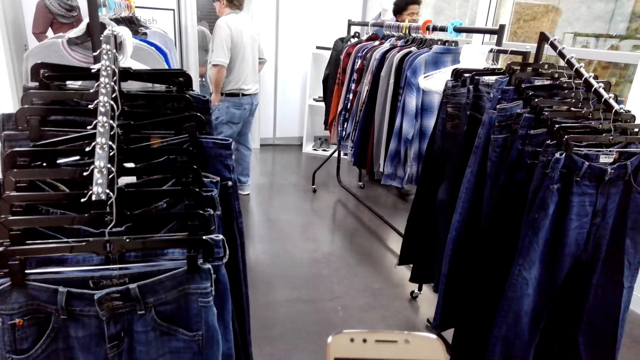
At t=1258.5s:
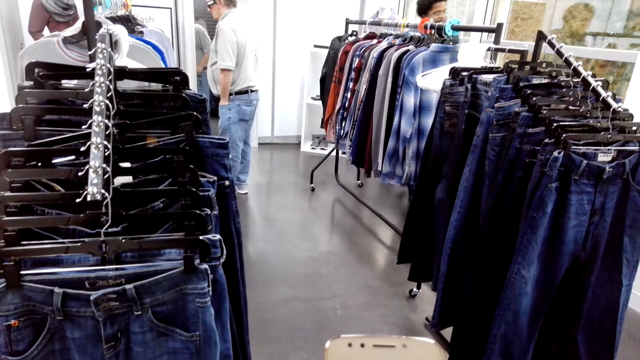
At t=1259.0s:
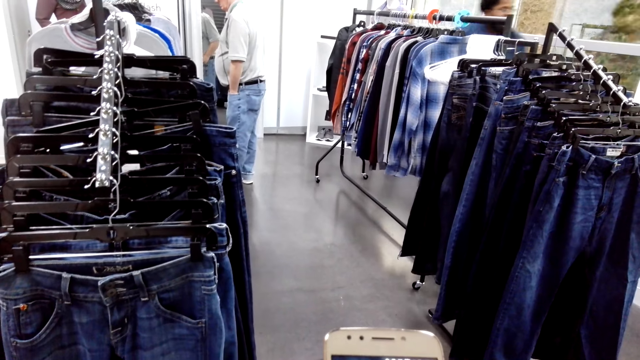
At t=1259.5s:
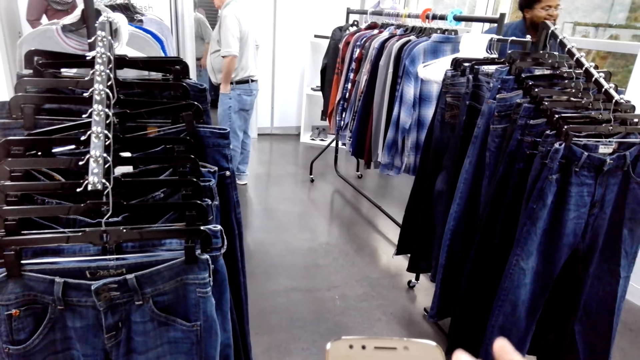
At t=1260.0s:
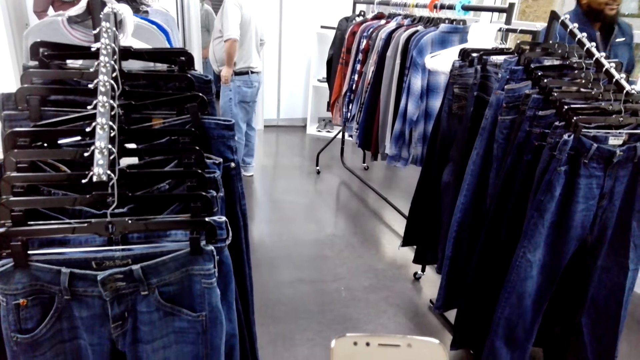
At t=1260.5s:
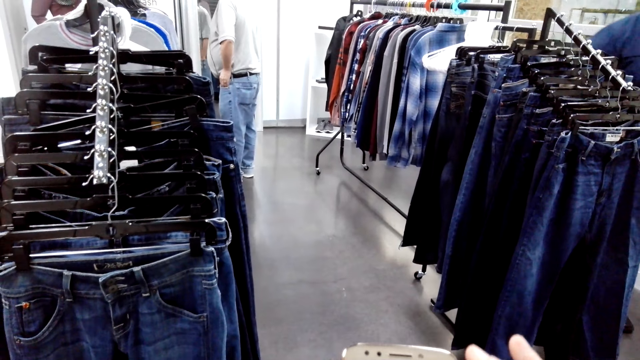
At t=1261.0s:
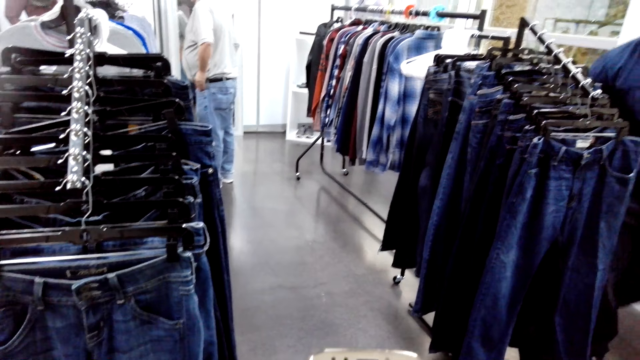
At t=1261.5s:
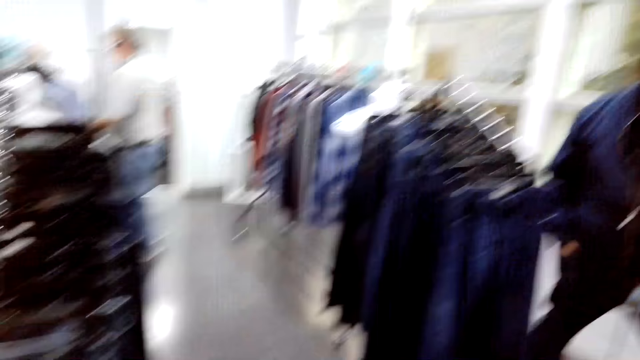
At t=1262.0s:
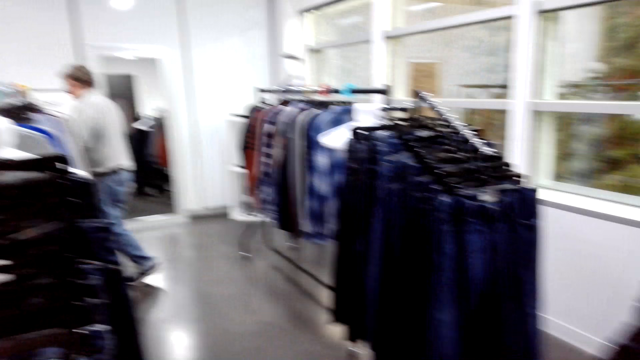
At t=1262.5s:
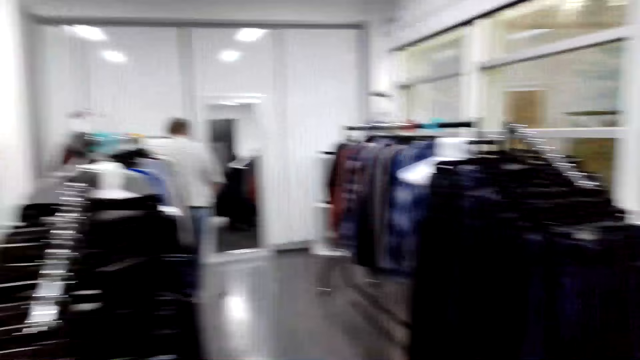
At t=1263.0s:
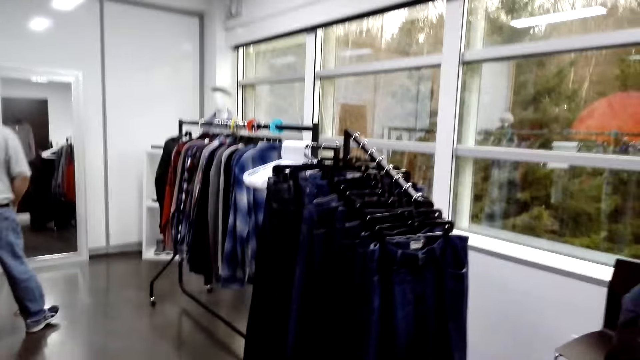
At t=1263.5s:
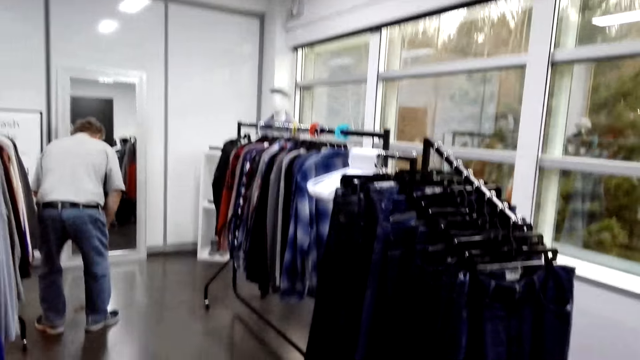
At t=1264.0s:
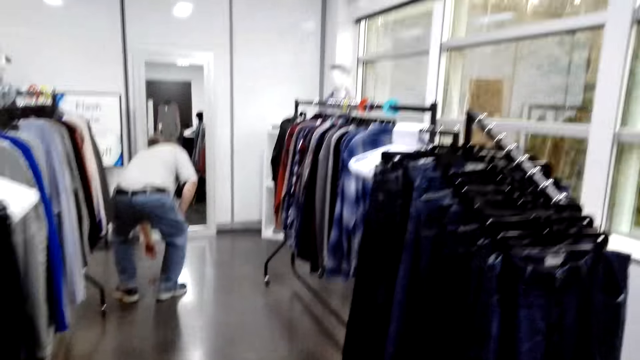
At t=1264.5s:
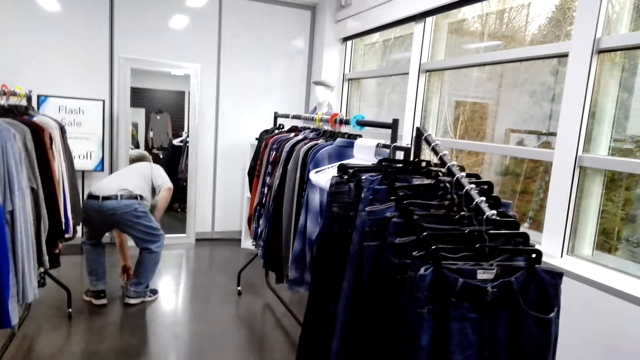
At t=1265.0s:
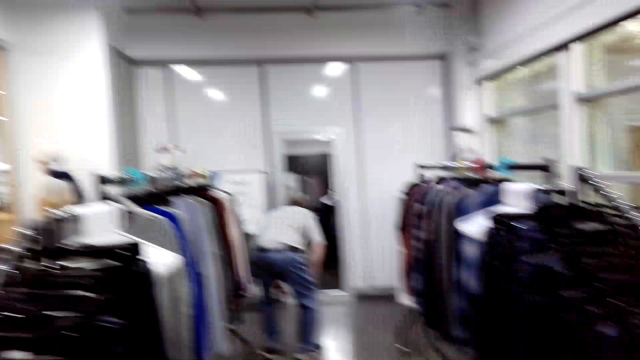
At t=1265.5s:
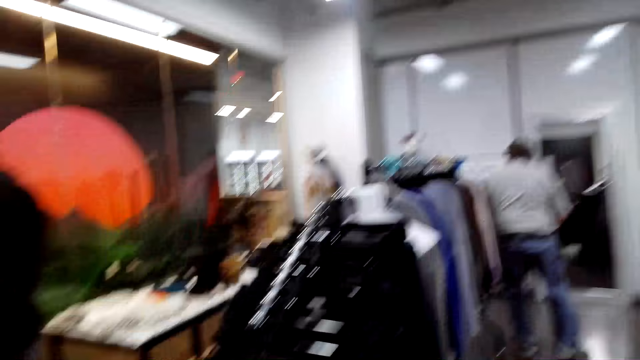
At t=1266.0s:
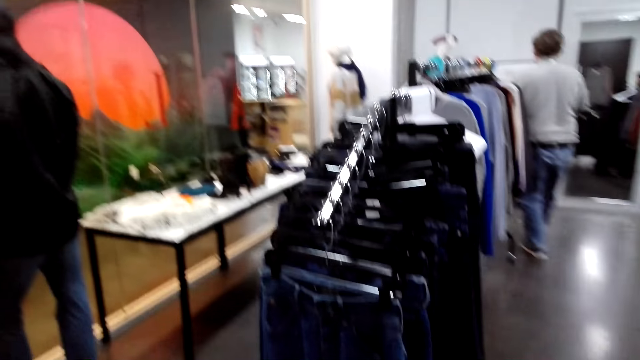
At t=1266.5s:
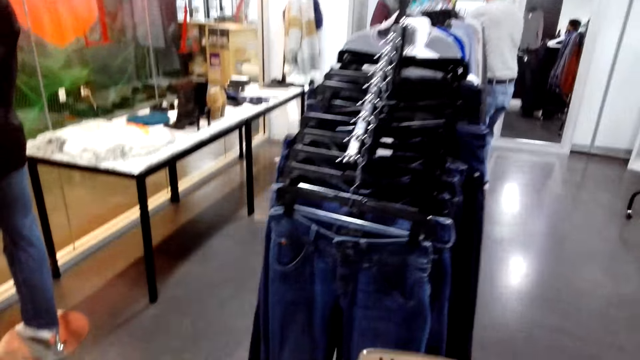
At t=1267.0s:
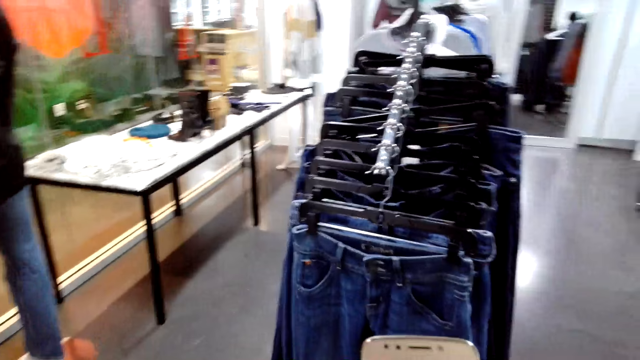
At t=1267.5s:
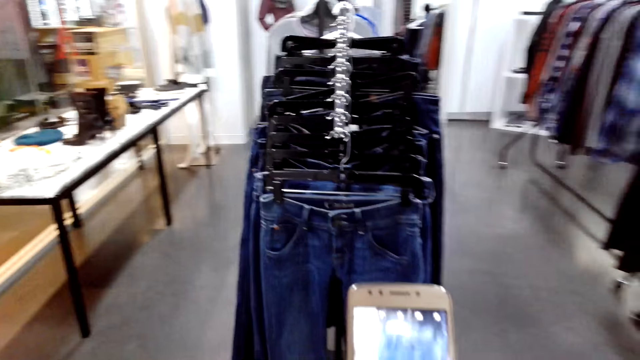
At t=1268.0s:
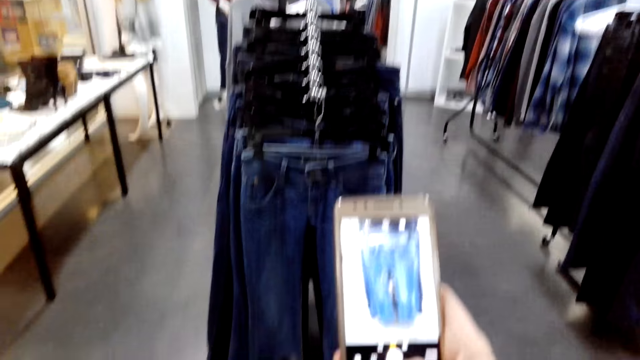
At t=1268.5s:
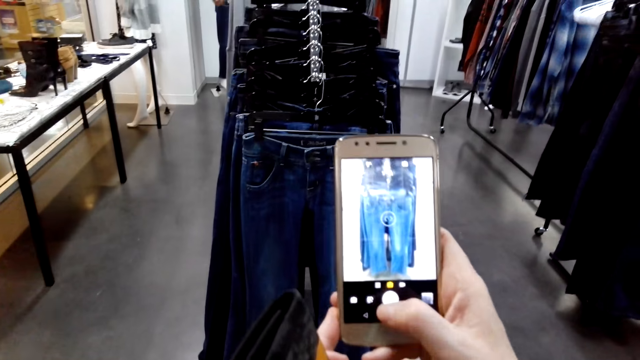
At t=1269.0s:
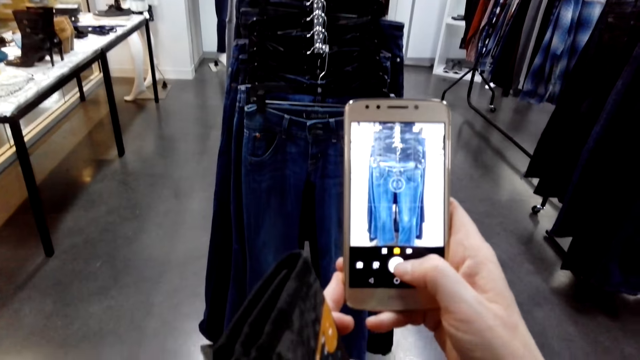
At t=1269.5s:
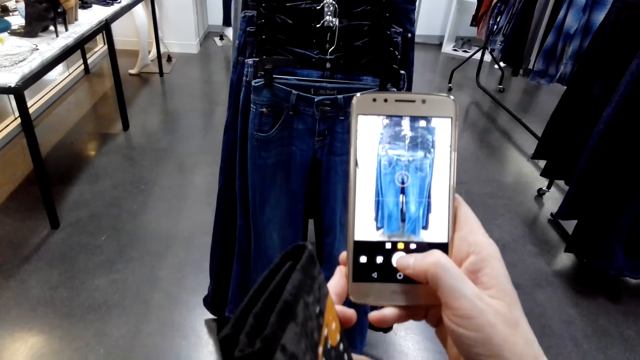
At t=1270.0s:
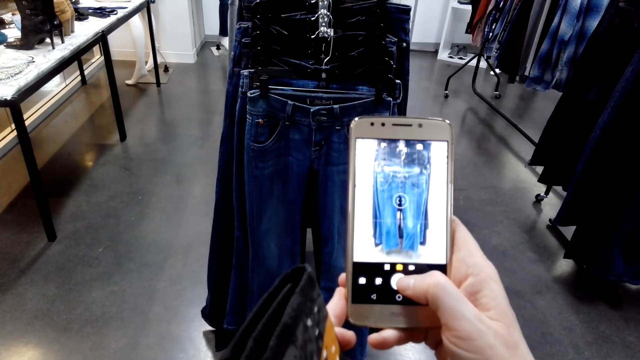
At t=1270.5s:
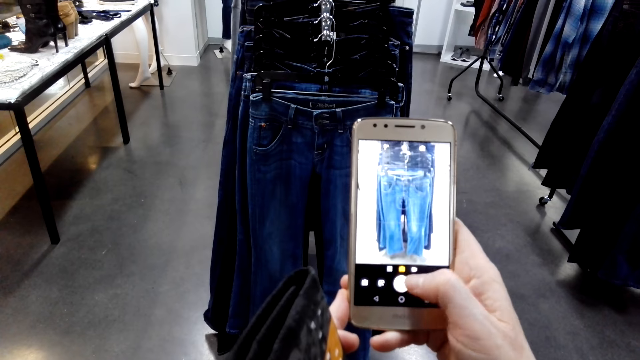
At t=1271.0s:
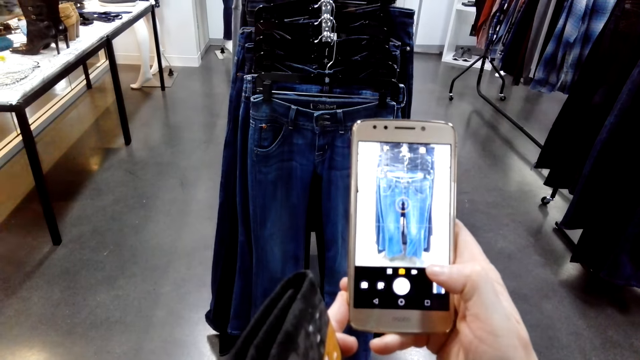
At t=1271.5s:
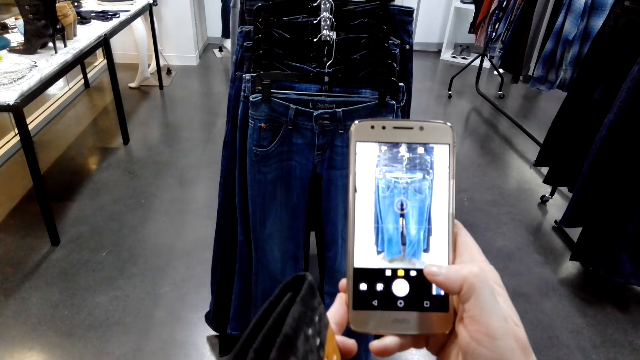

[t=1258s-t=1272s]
The camera wearer scrolls the phone. A man picks something. The camera wearer looks around. They take a photo of the trouser.

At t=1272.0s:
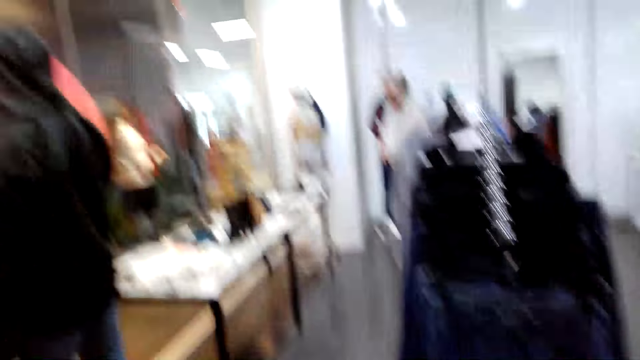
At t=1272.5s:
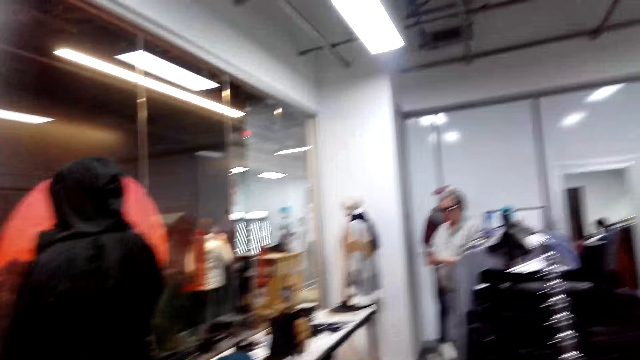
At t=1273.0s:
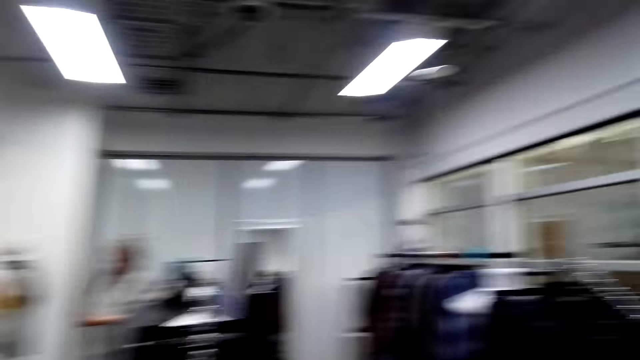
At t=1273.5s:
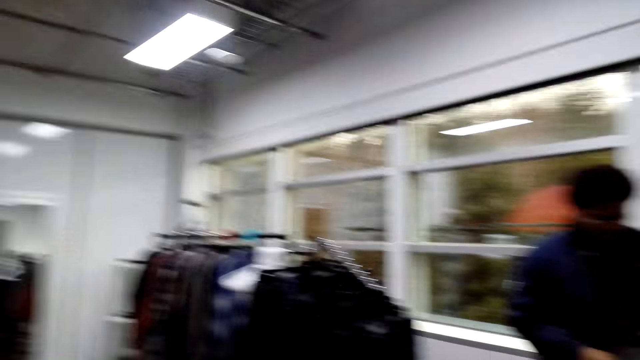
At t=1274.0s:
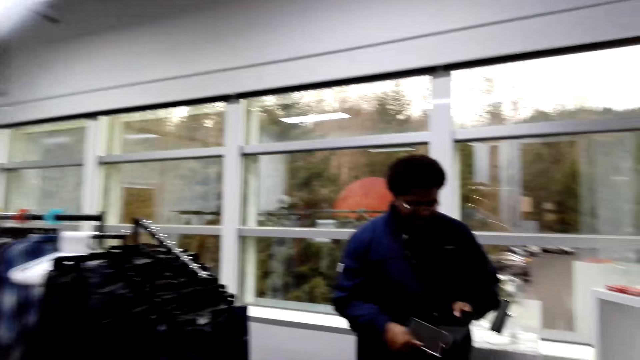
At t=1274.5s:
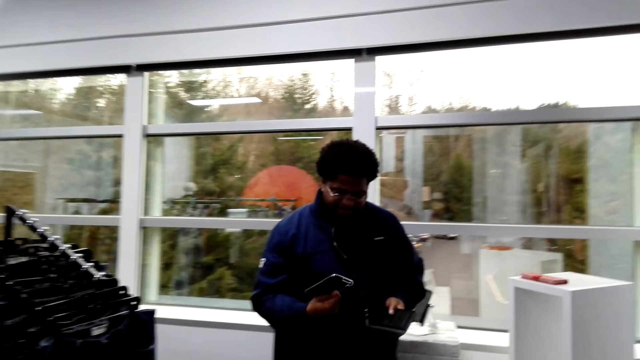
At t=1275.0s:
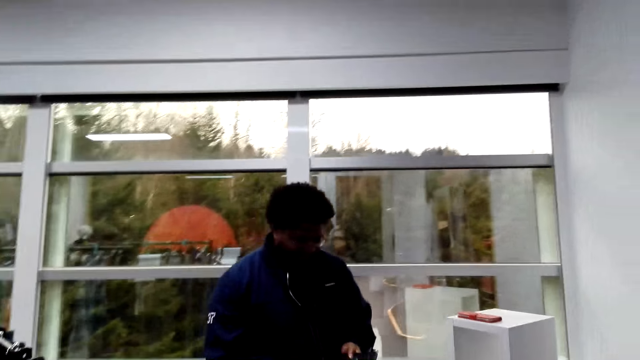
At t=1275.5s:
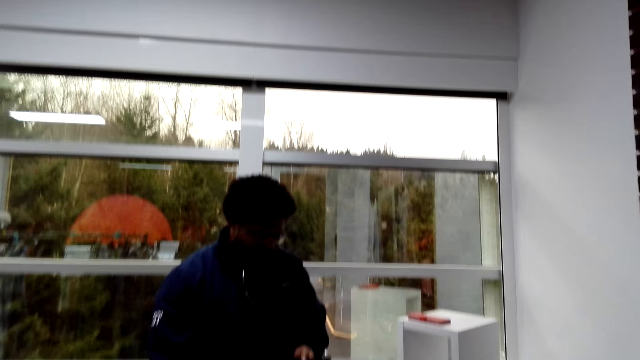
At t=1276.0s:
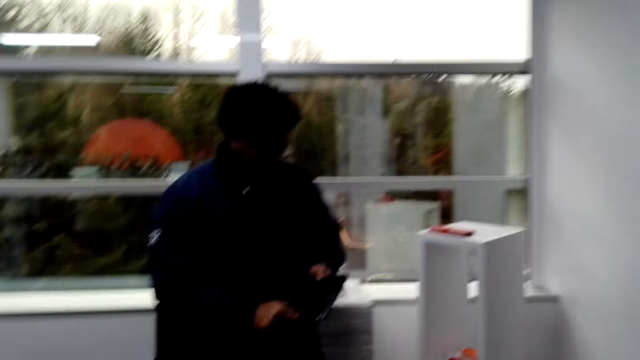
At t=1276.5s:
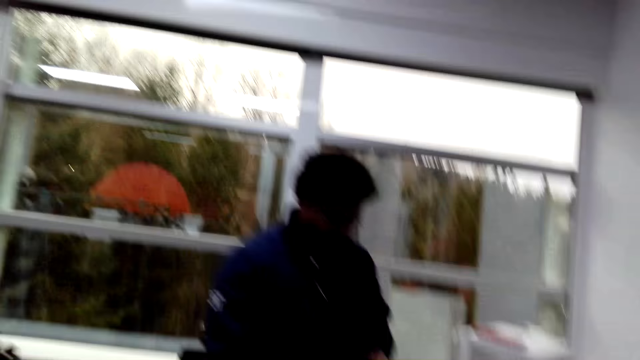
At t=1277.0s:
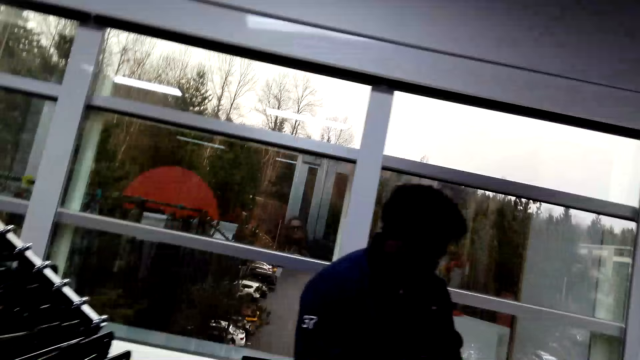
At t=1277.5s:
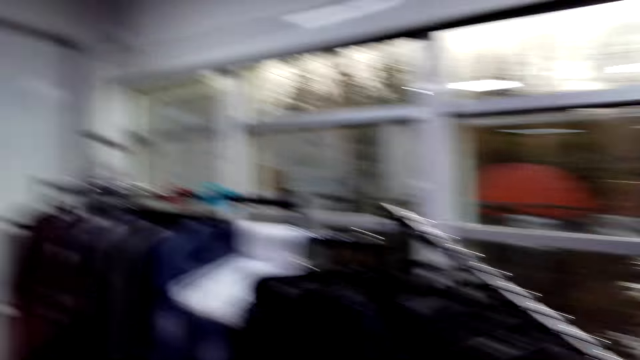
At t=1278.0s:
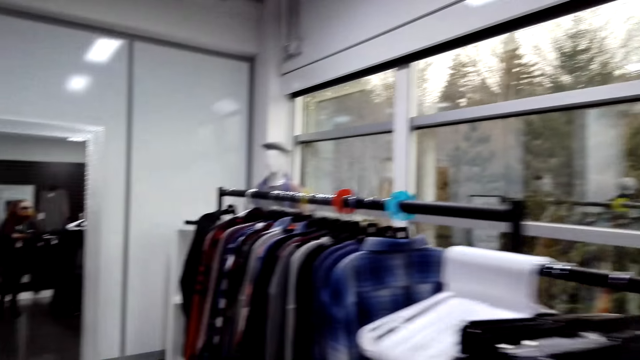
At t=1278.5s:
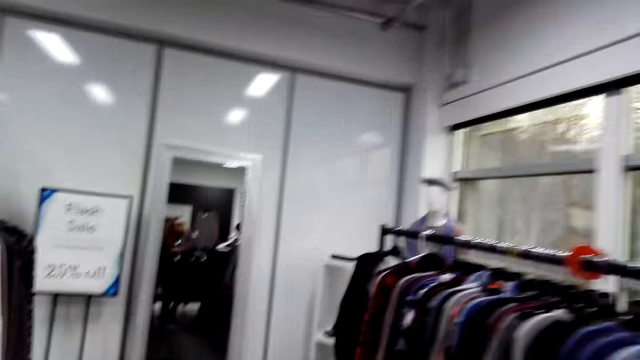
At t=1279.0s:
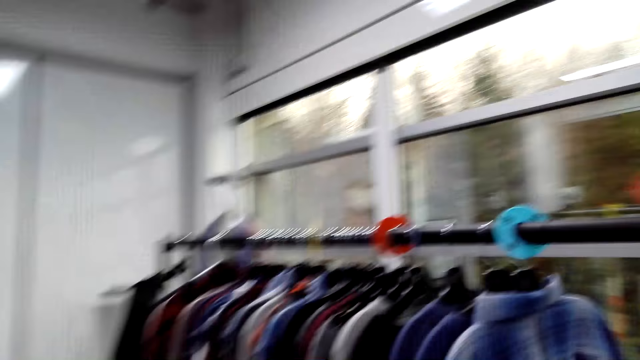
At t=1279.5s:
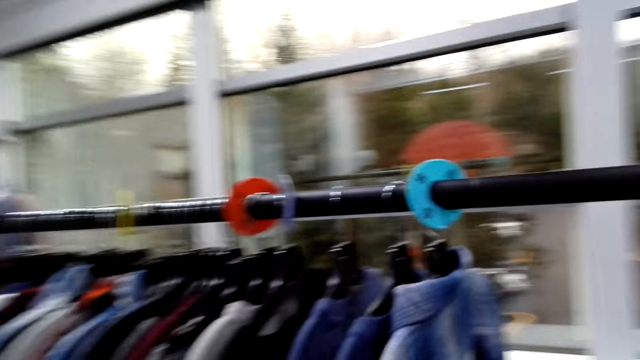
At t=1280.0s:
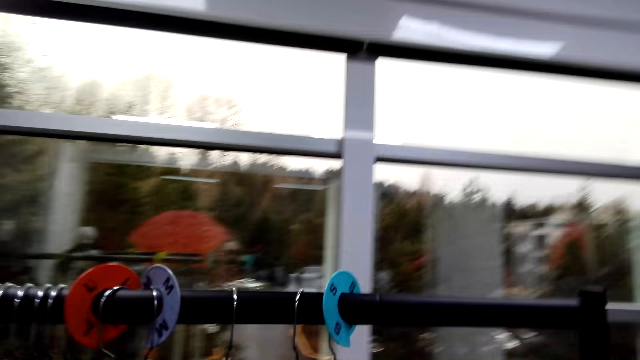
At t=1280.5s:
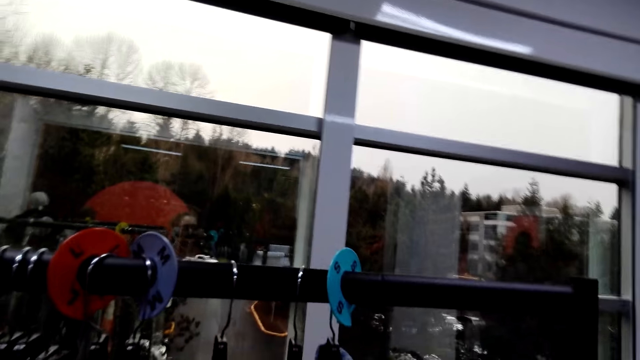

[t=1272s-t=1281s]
The camera wearer looks around. They converse with a man and another man. They walk around.
